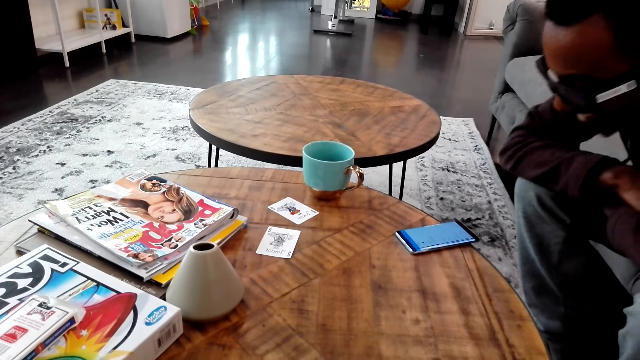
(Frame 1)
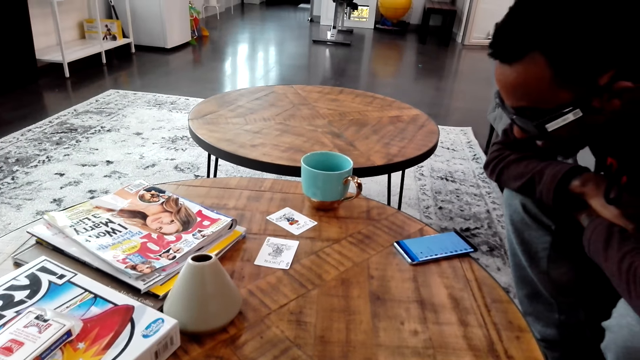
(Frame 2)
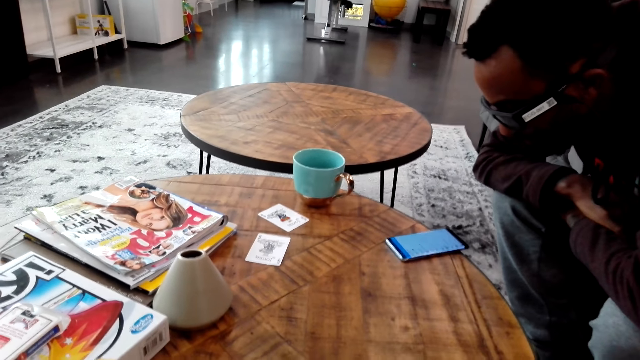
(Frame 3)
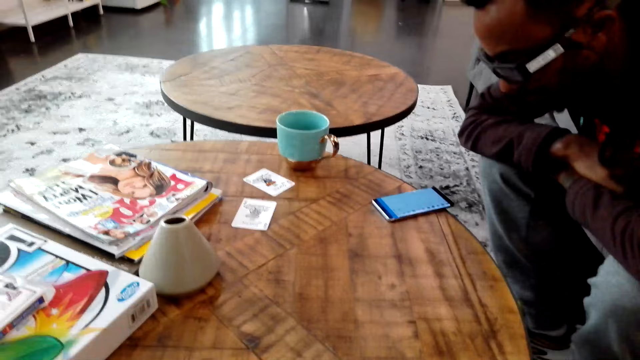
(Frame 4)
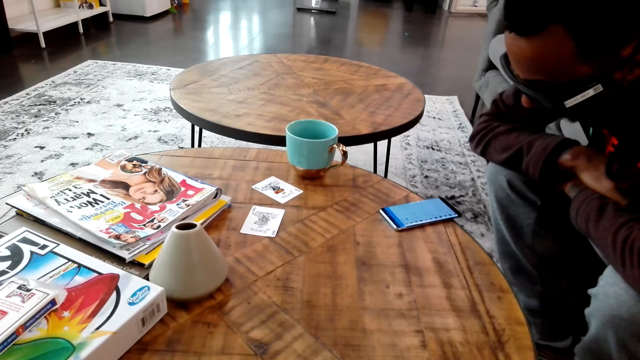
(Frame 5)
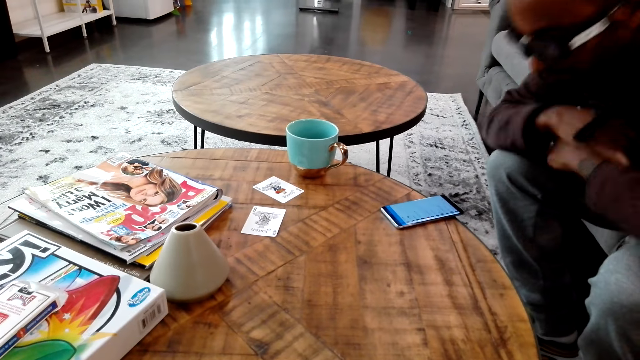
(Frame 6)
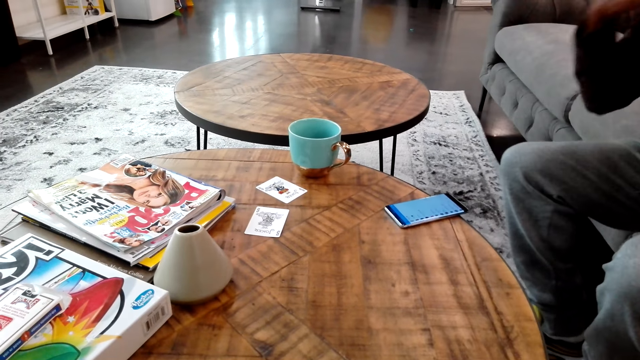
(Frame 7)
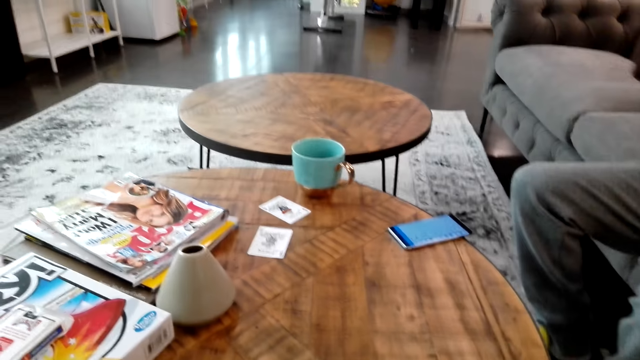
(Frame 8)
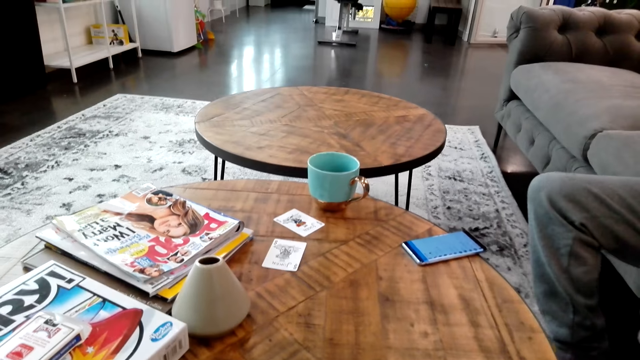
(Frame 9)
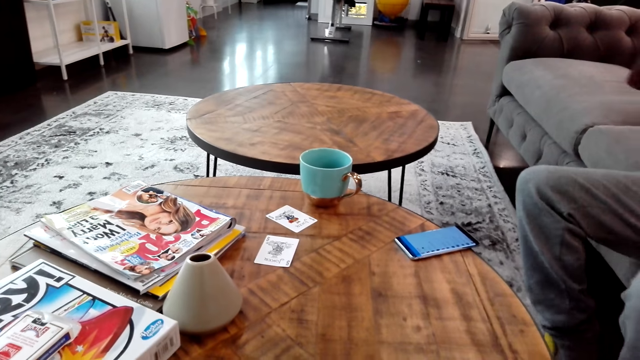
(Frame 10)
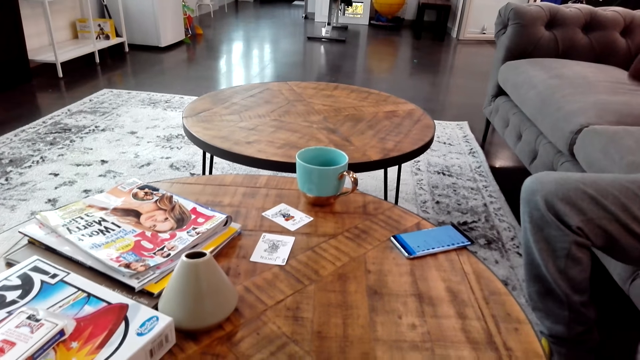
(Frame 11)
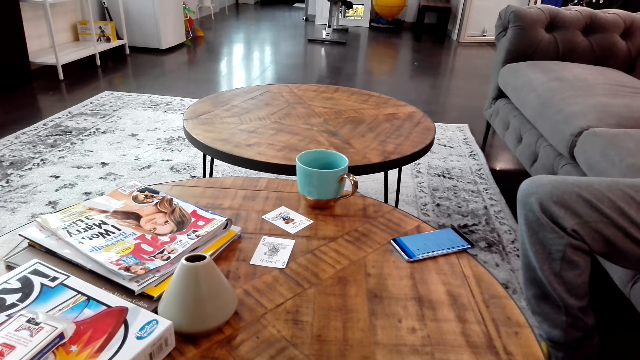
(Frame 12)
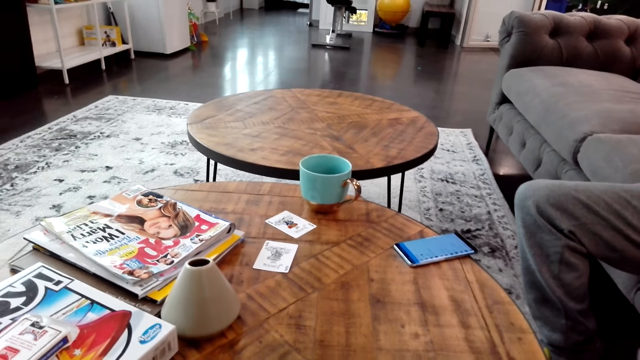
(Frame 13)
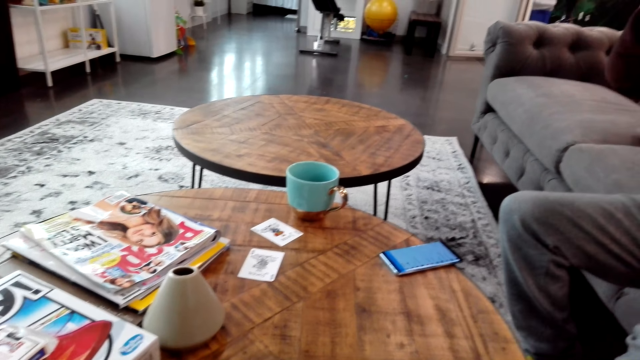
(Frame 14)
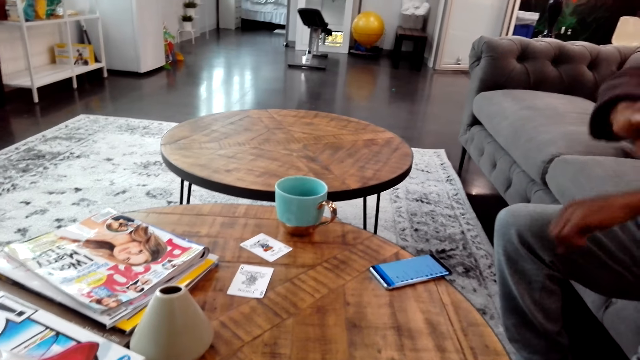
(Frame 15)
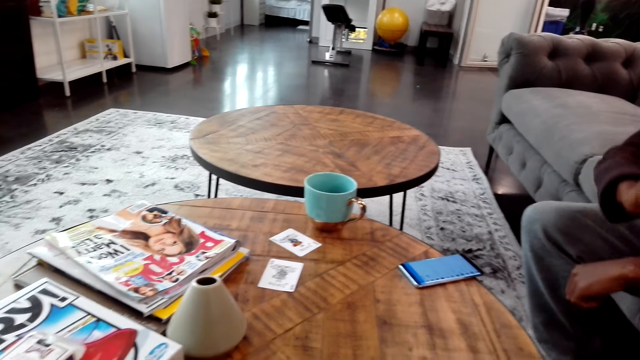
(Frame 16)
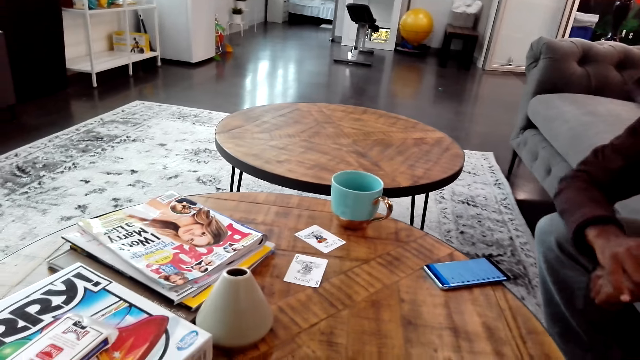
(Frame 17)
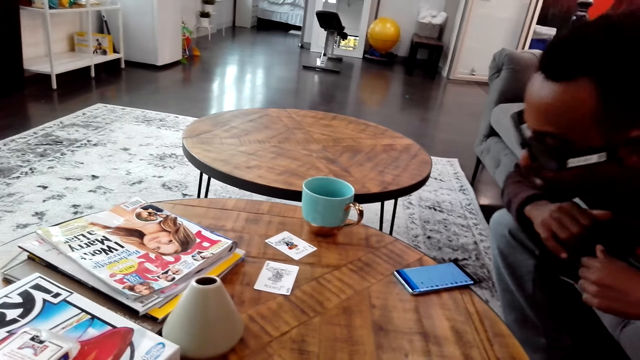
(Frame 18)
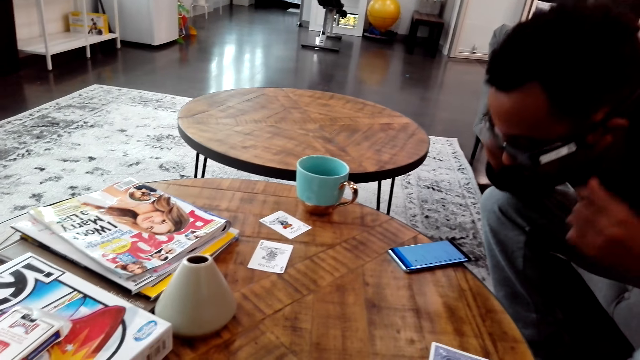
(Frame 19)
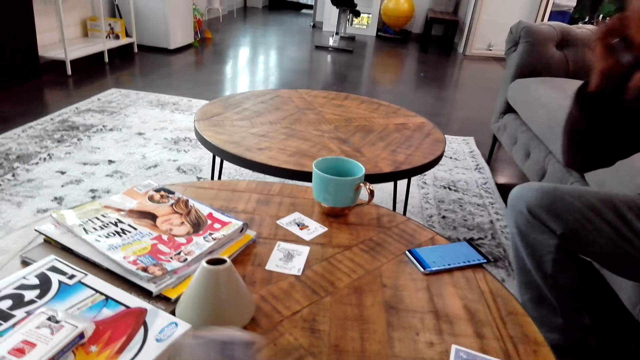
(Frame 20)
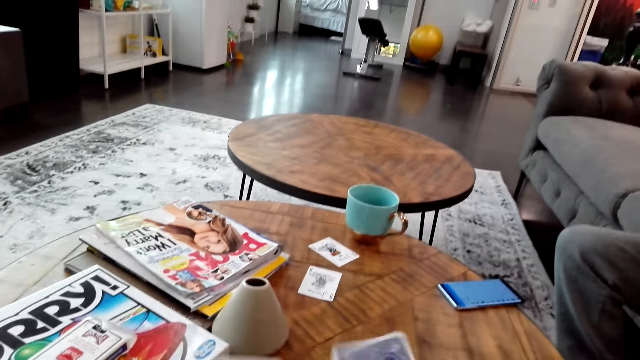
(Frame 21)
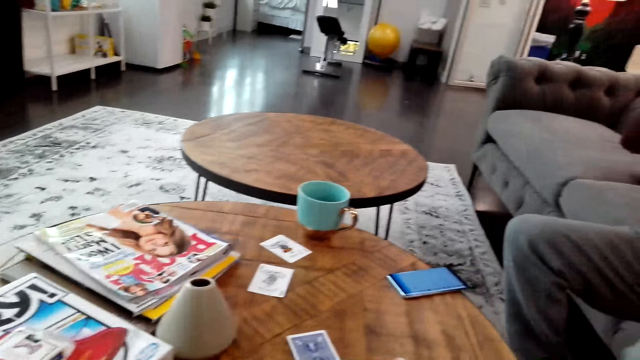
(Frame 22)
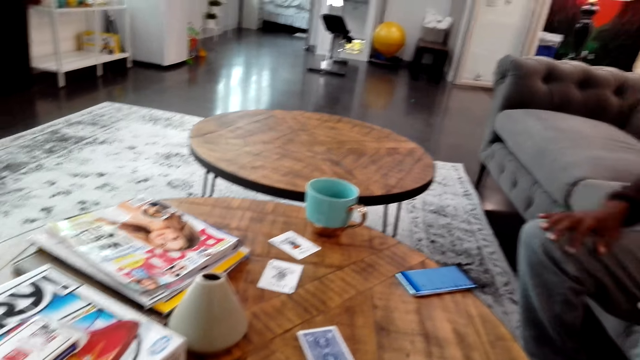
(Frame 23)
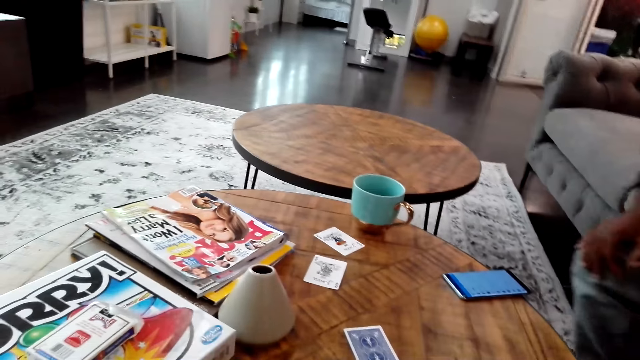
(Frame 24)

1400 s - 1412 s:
A man does something. The man checks something on the phone. The man does something. The man checks something on the phone. The camera wearer shares game cards on the table. They do something.

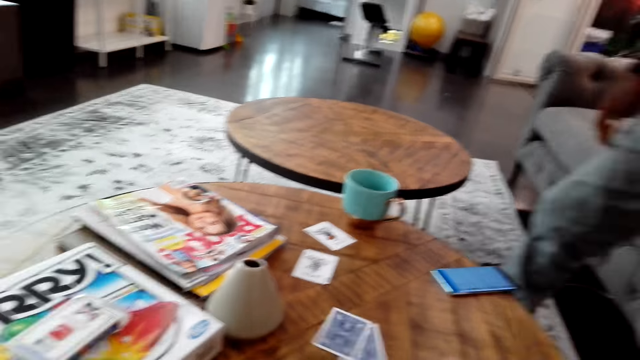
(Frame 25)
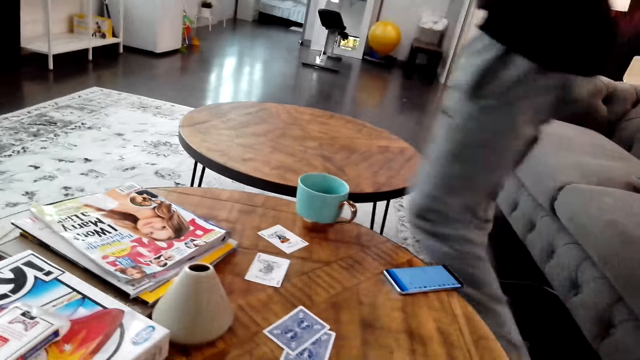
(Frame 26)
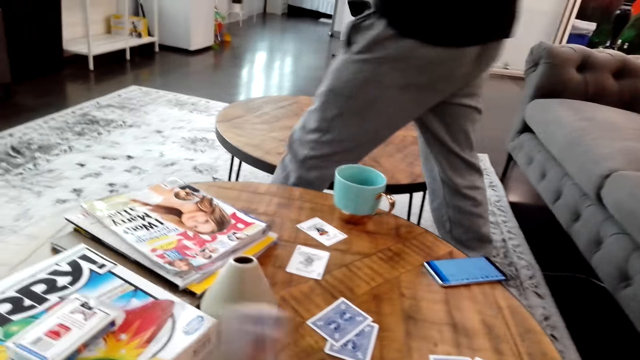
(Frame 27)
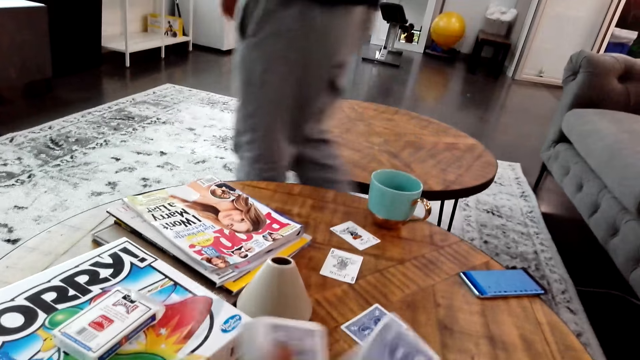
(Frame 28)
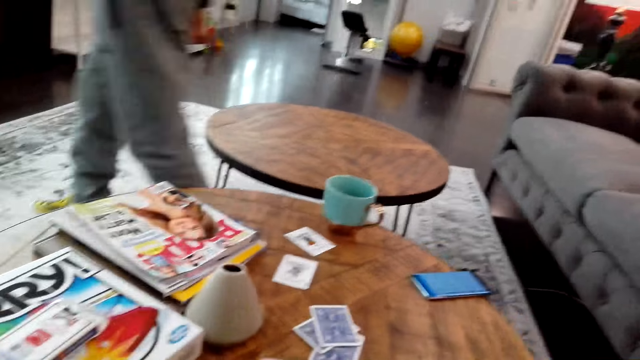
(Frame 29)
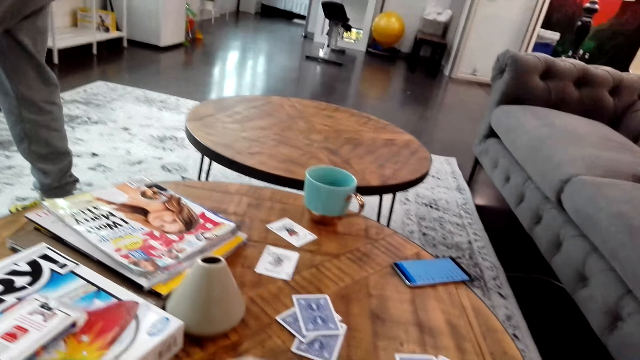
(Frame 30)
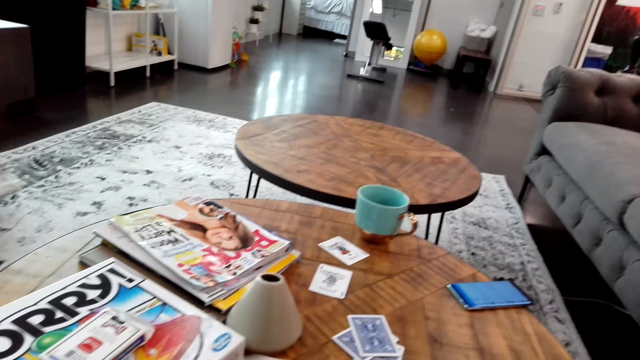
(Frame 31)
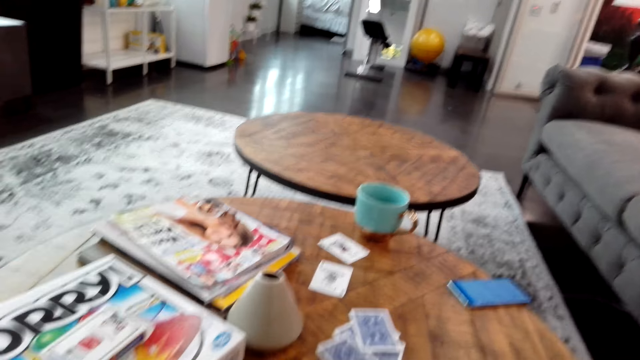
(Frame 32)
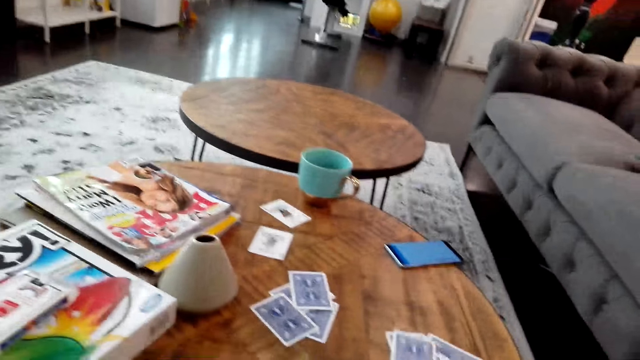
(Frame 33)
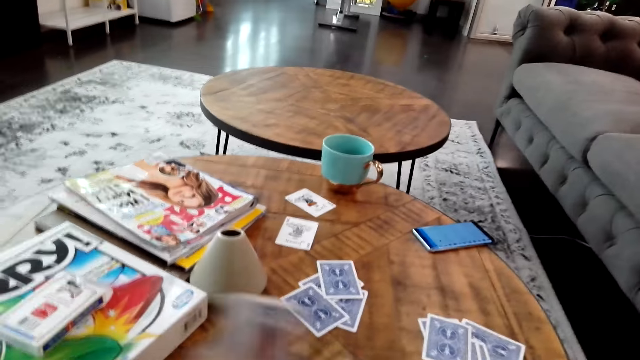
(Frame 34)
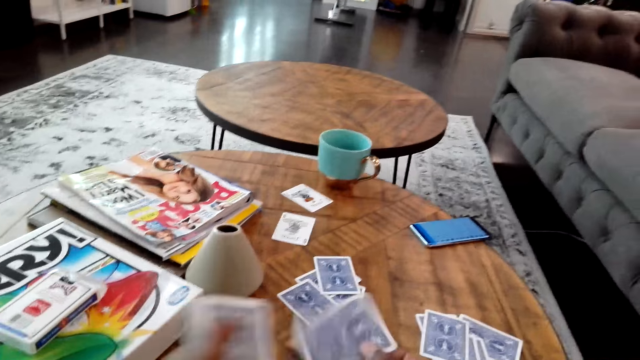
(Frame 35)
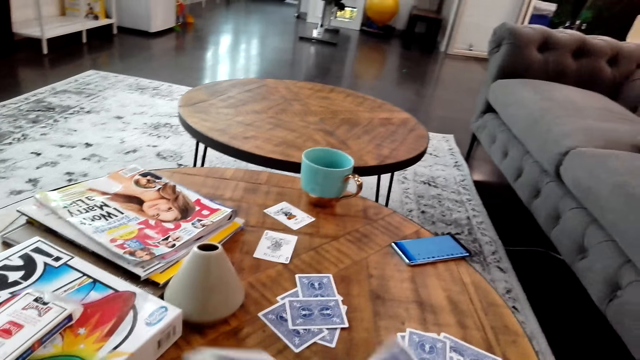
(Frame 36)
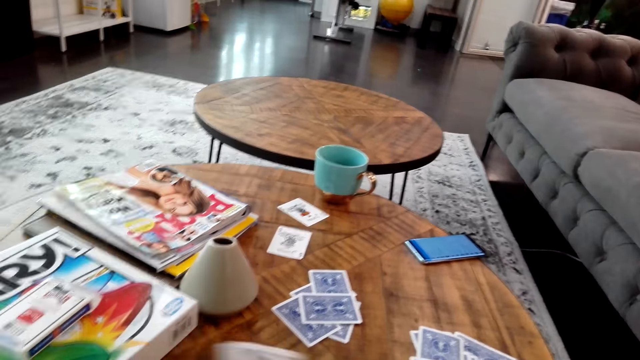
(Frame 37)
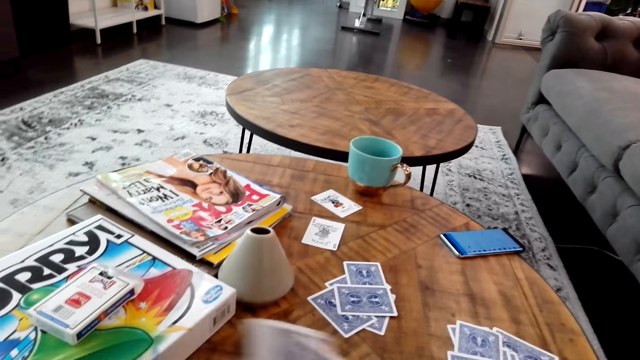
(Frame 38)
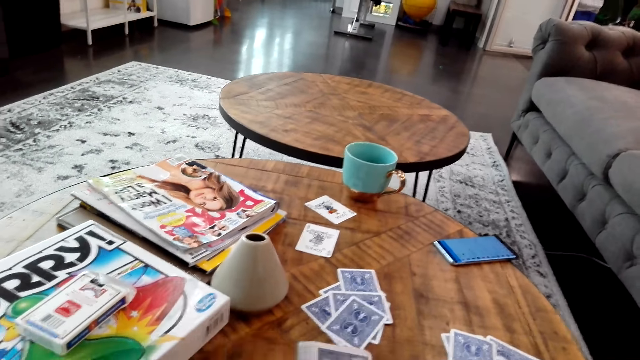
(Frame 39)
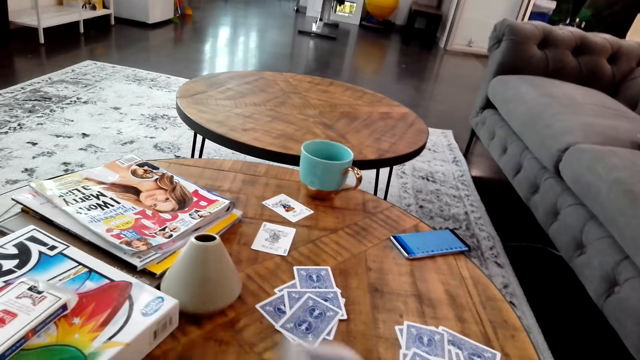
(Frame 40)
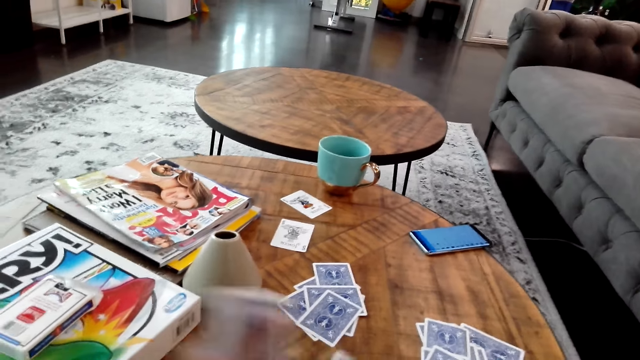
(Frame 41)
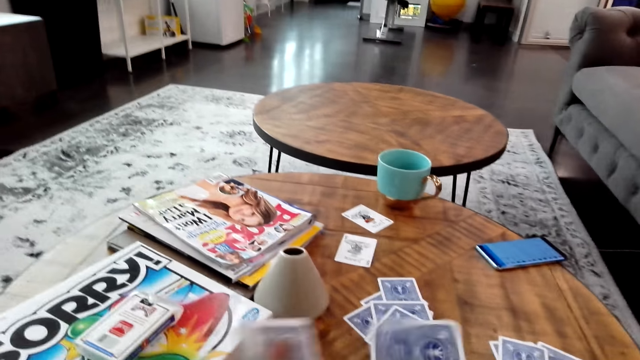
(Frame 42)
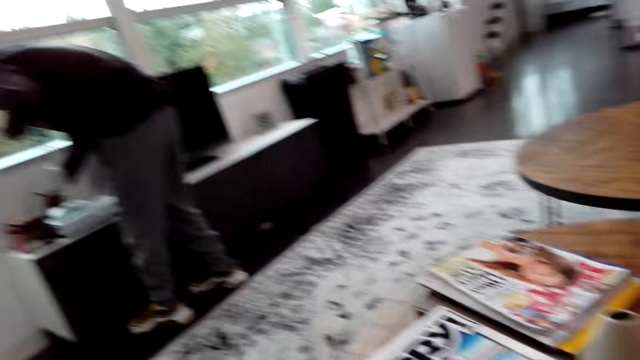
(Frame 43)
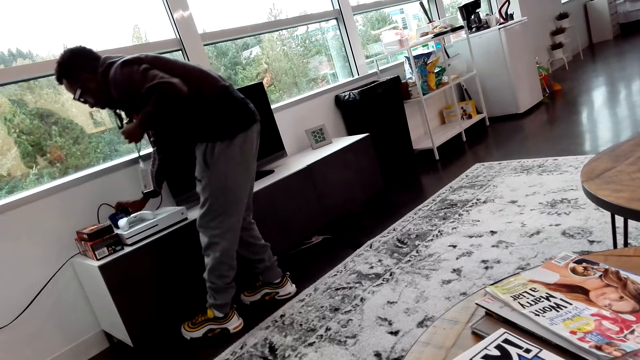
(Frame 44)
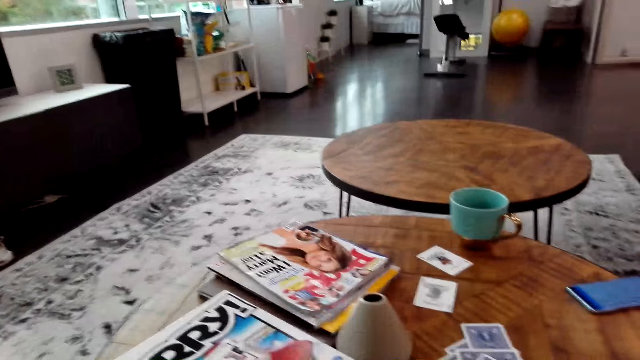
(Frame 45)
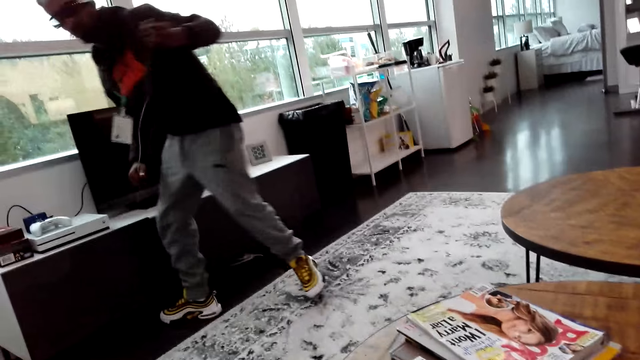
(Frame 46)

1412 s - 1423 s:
A man stands up. The man walks around in the house. The camera wearer moves a card on the table. They move the card on the table. The man adjusts a game console. The camera wearer looks around. The man does something.
